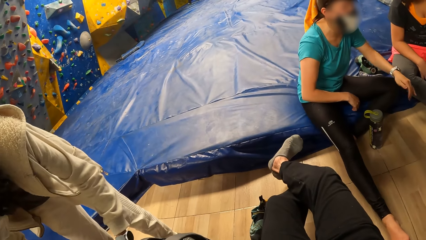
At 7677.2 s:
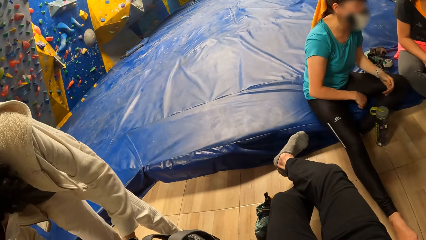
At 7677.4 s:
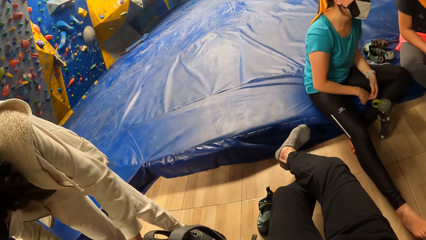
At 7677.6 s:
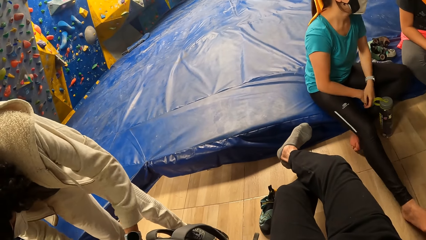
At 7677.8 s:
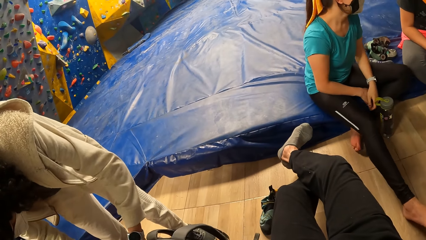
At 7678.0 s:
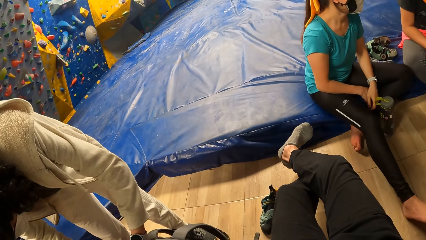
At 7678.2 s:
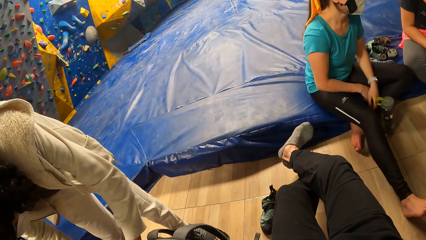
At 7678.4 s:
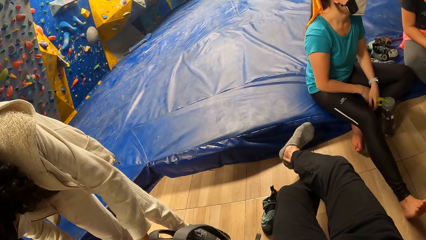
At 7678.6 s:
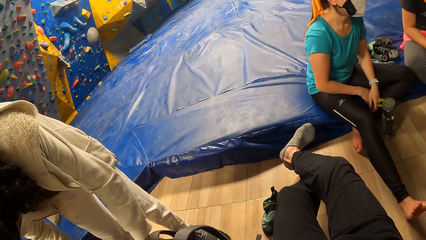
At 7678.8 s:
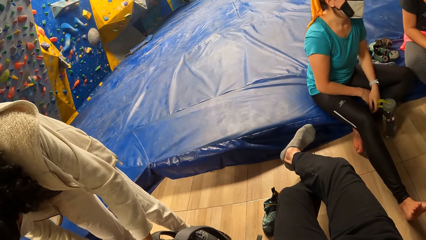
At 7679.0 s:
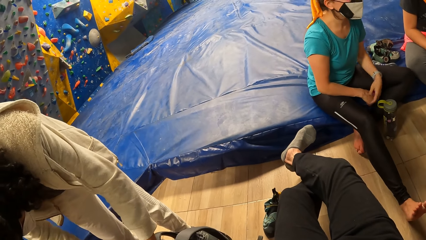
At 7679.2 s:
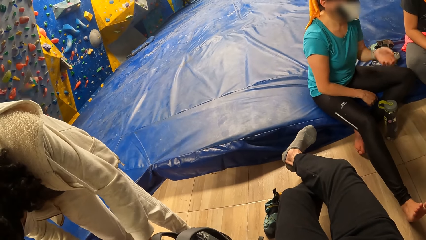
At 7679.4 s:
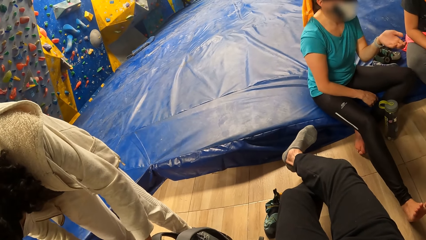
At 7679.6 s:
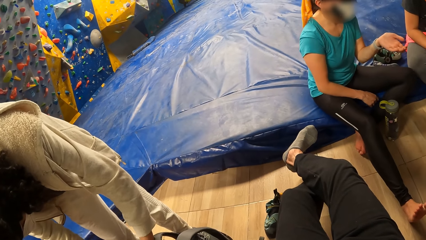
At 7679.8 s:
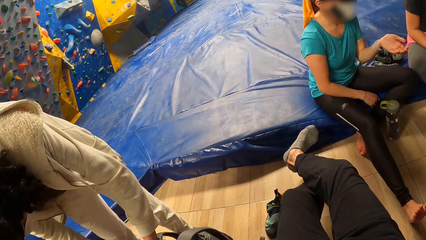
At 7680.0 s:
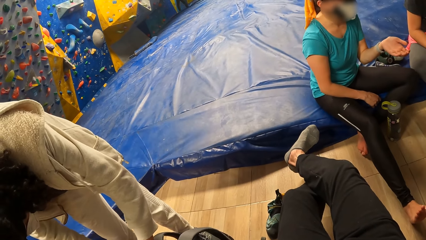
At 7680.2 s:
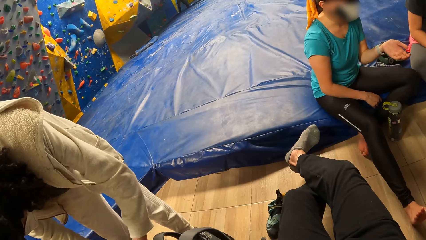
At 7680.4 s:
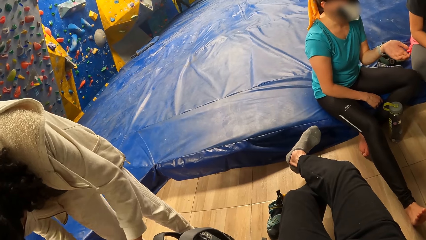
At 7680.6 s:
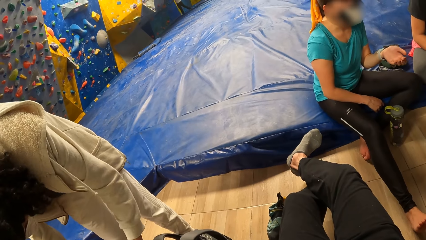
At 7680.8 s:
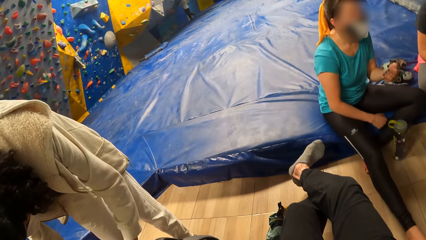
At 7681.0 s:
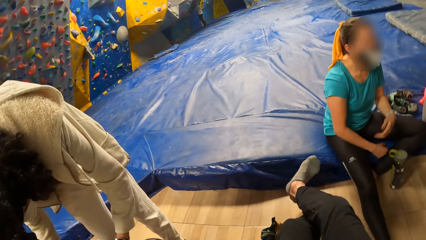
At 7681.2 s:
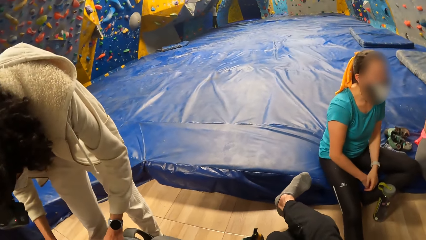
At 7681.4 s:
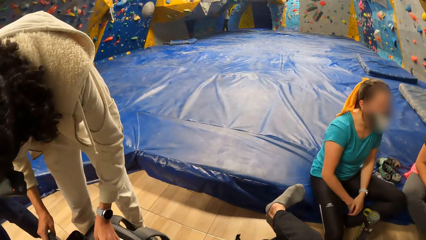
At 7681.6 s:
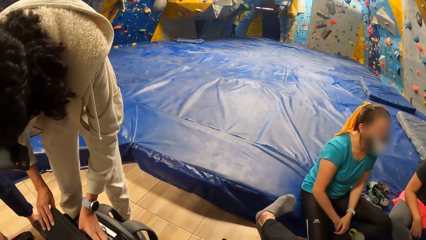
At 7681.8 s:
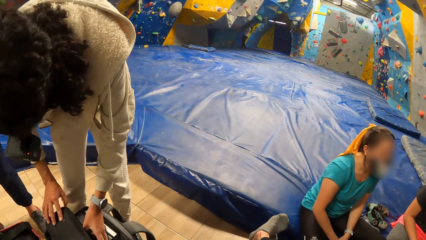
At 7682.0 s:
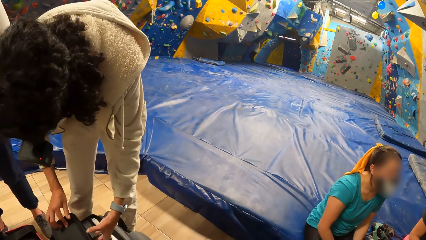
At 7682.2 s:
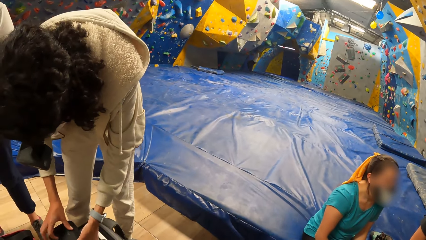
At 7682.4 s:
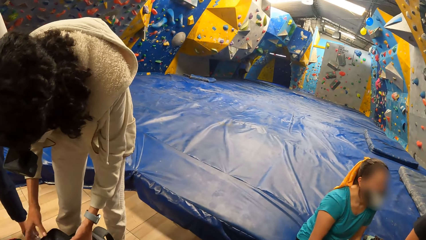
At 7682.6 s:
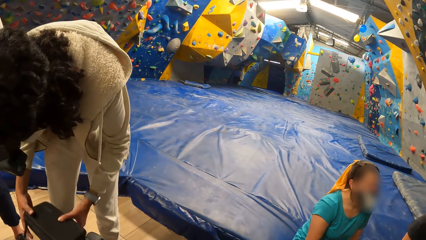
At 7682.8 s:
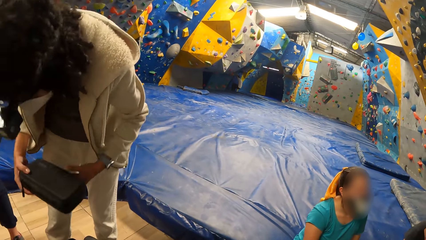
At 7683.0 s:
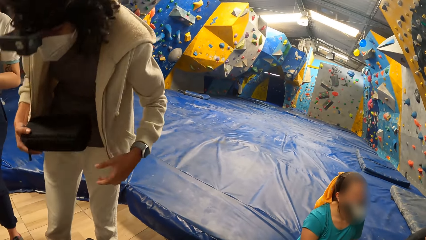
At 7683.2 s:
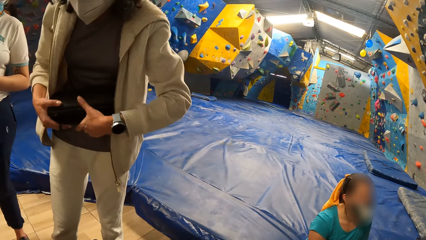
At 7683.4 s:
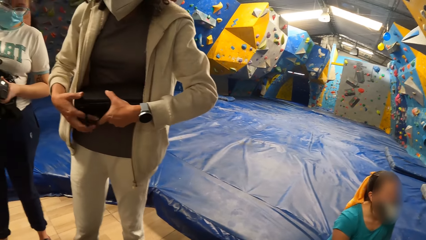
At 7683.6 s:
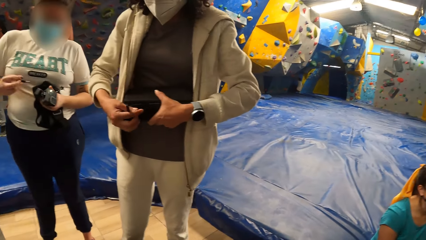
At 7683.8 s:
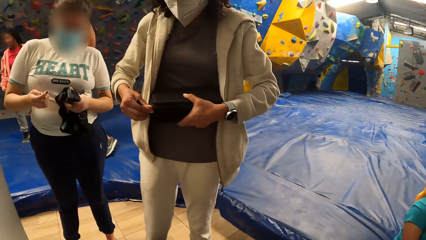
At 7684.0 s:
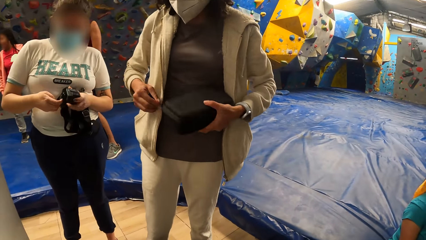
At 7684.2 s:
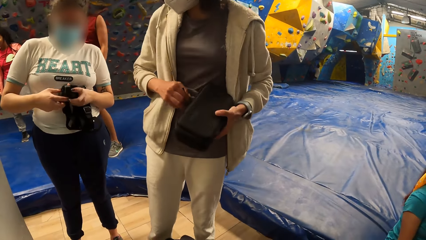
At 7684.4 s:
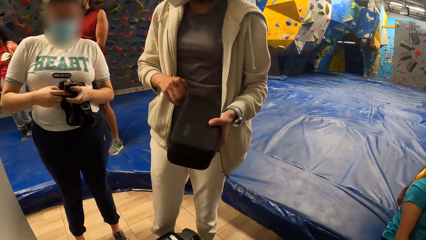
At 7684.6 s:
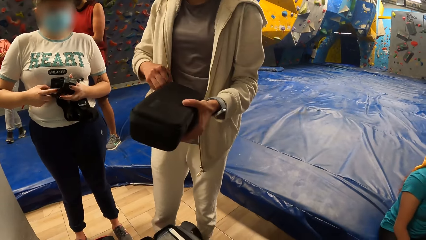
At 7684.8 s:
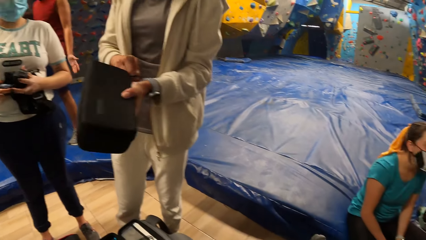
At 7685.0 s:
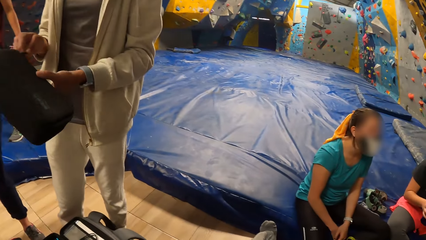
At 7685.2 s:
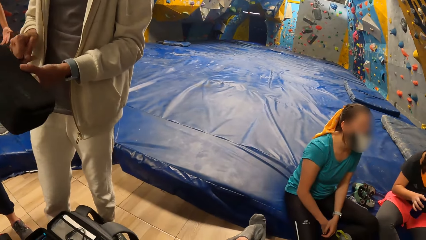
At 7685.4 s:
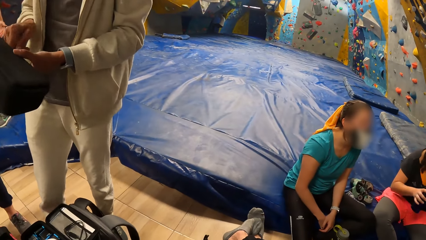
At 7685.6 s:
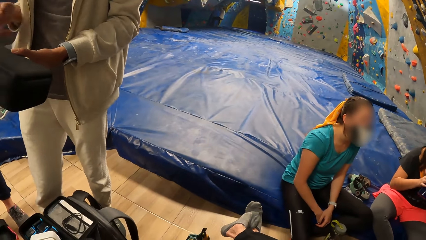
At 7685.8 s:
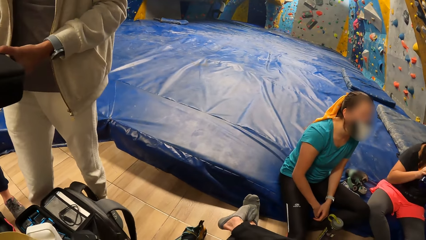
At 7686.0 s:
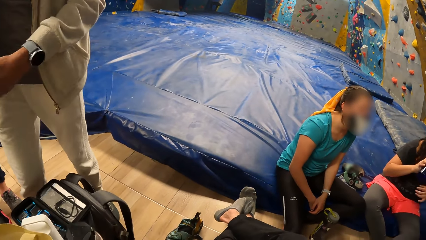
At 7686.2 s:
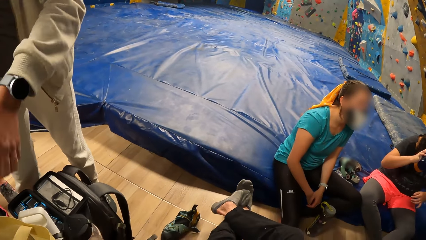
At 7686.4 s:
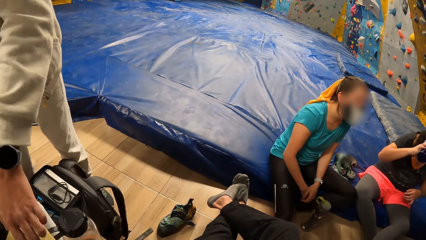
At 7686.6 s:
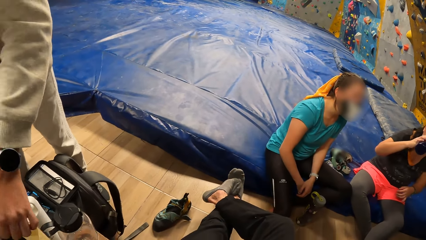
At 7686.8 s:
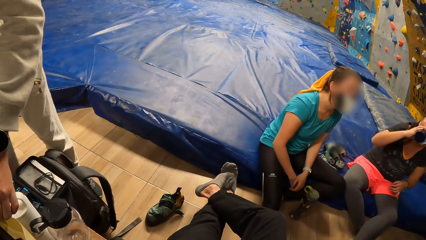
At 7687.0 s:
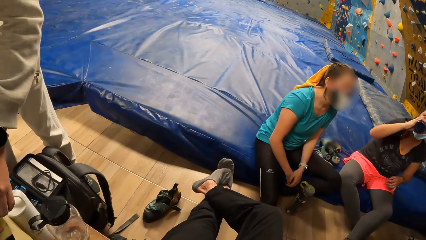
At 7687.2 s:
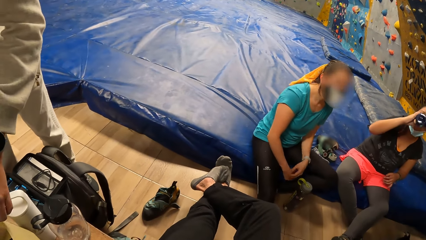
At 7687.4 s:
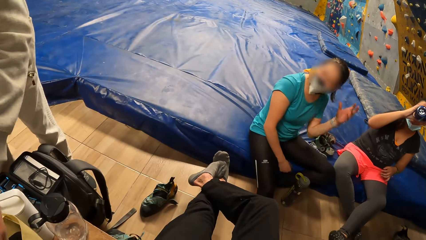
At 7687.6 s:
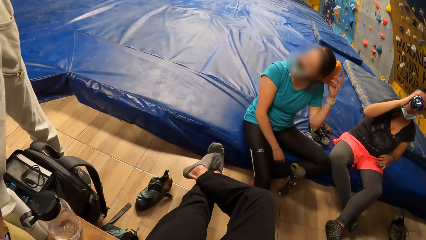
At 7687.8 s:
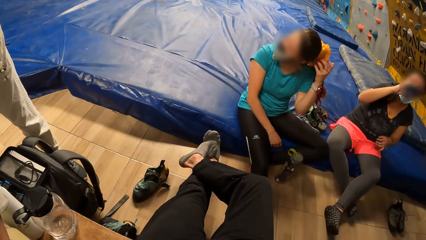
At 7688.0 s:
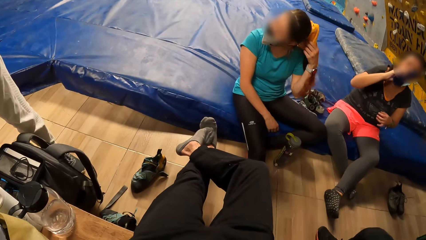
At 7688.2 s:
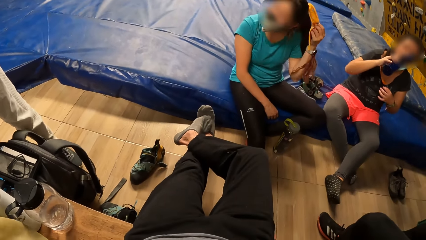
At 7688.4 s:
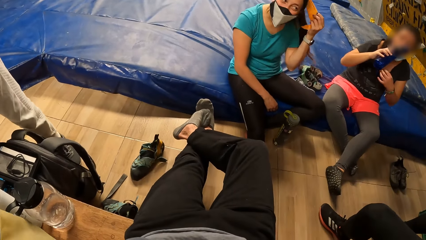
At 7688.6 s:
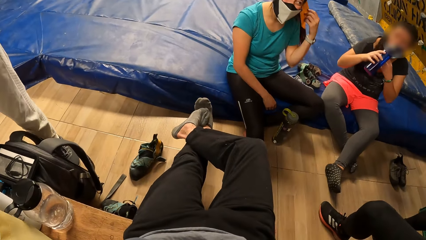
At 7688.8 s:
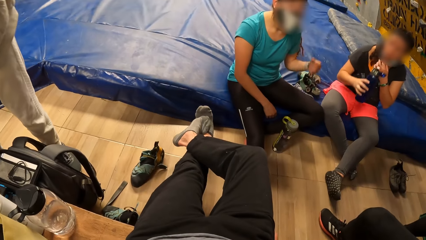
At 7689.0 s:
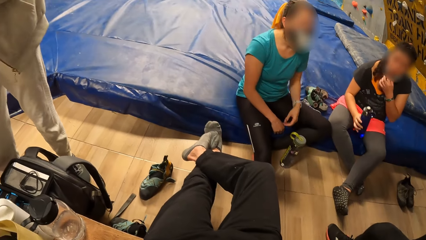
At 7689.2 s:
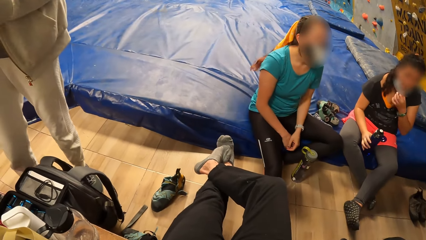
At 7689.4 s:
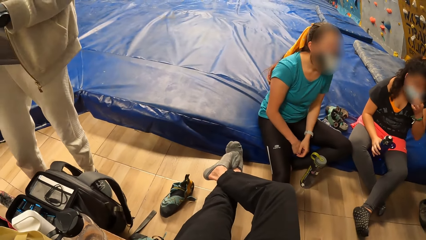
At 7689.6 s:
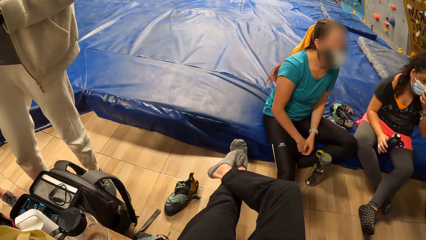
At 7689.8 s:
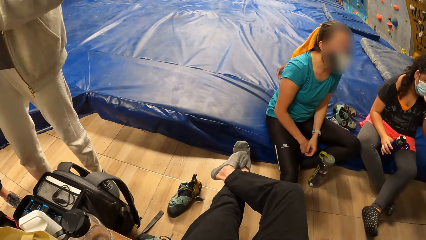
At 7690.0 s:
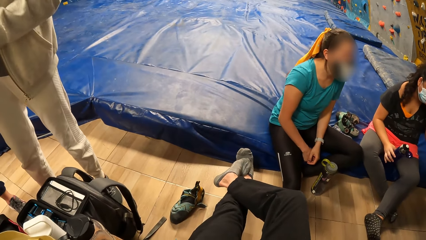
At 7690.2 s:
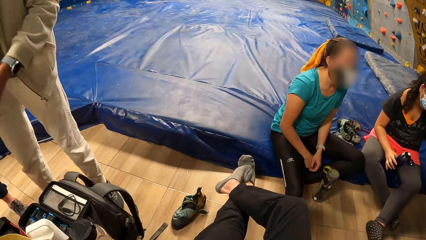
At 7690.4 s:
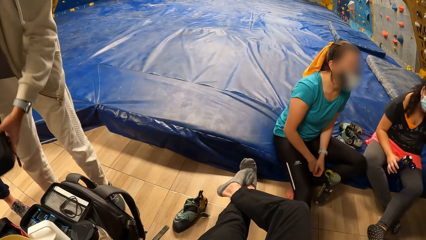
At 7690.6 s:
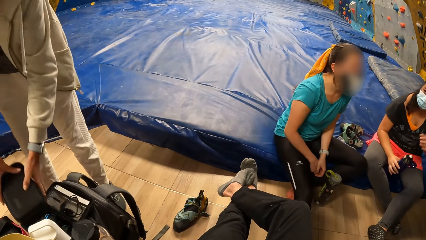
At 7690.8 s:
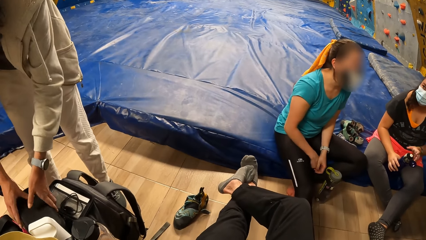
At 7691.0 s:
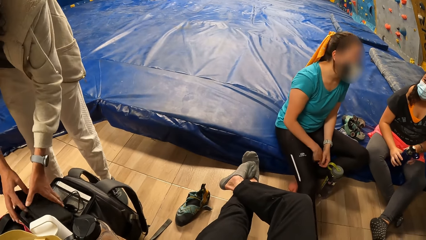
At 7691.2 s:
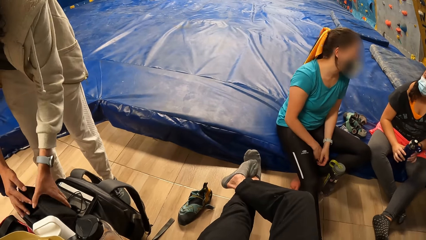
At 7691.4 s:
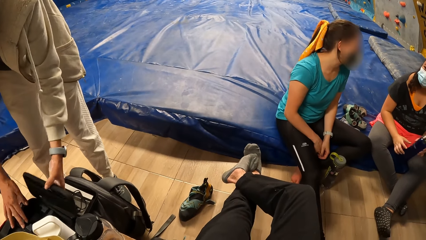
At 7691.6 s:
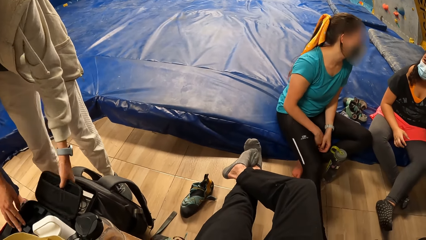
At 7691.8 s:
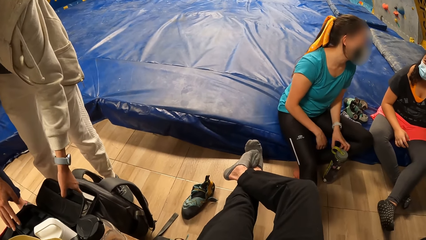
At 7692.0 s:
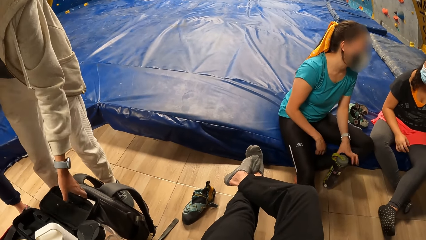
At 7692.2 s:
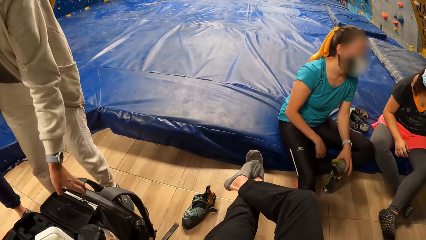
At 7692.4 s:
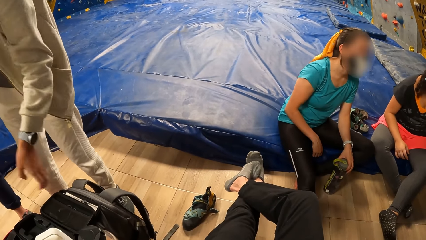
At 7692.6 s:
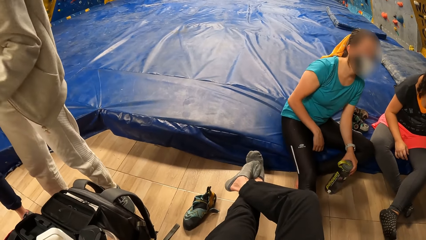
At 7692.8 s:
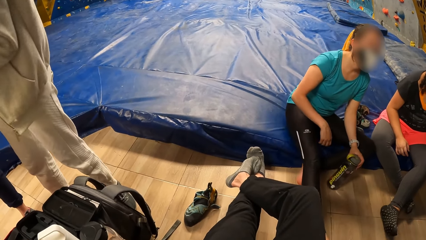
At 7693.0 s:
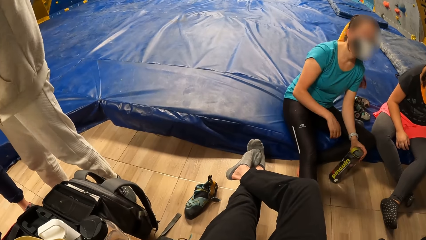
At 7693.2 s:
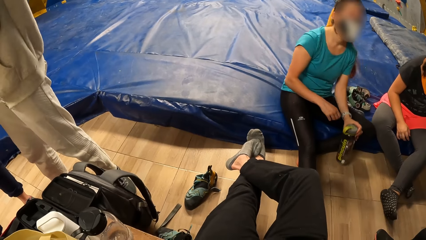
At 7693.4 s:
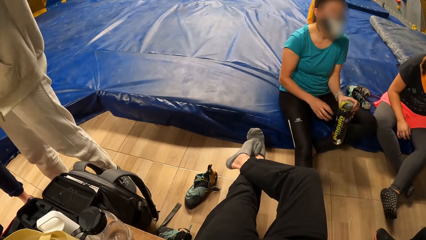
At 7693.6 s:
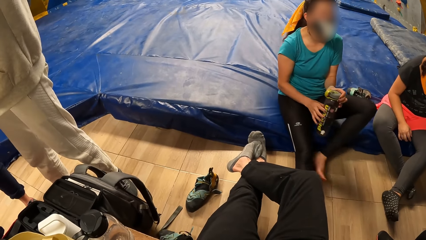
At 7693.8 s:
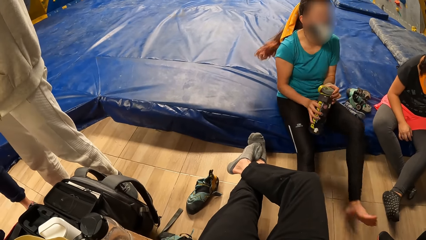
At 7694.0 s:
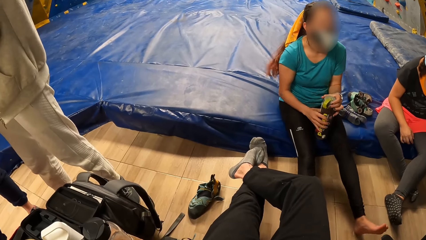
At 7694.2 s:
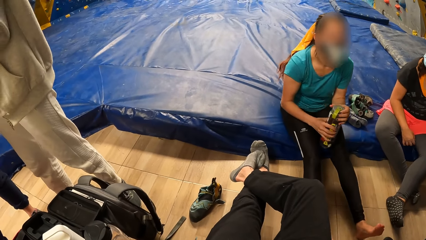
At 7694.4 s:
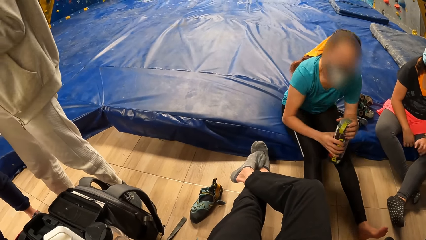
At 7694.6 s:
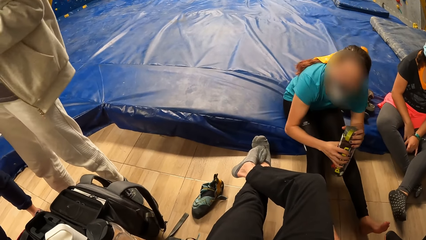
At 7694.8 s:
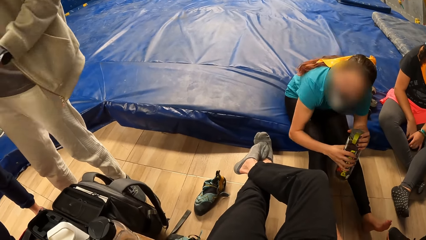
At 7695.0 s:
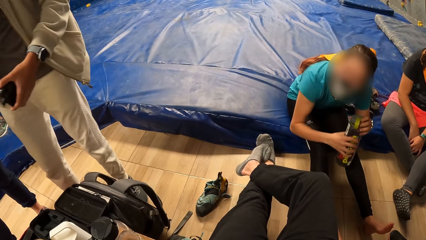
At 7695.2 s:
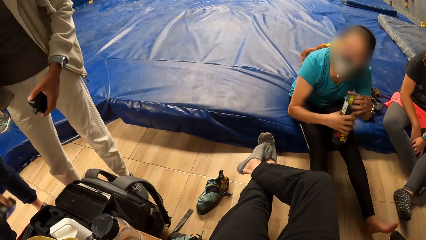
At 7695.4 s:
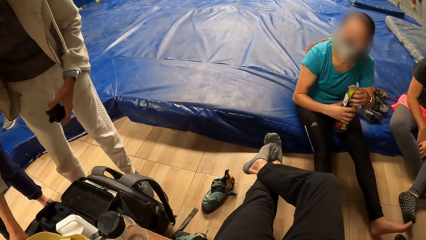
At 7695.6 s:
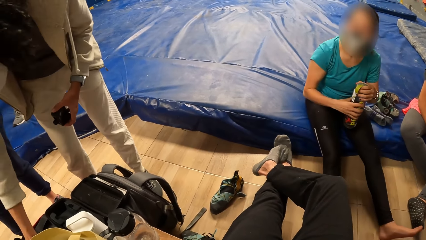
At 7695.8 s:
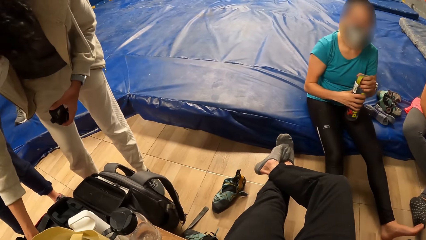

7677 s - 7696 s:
The woman drinks from the bottle in her right hand. The other woman picks up the water bottle from the ground with her left hand. She holds the water bottle with both hands.
